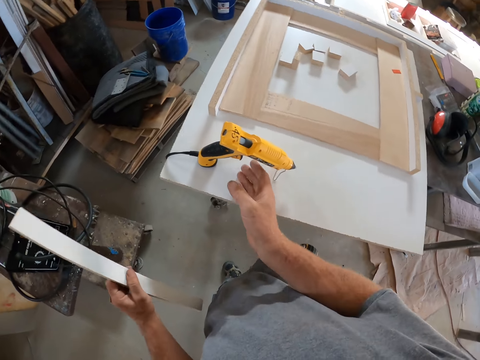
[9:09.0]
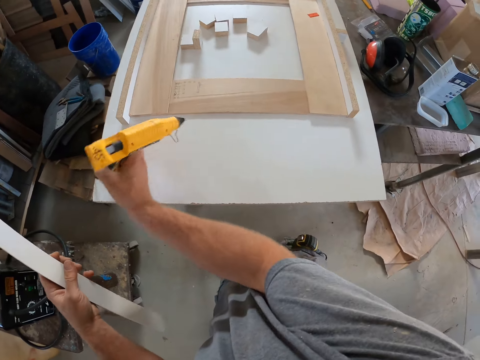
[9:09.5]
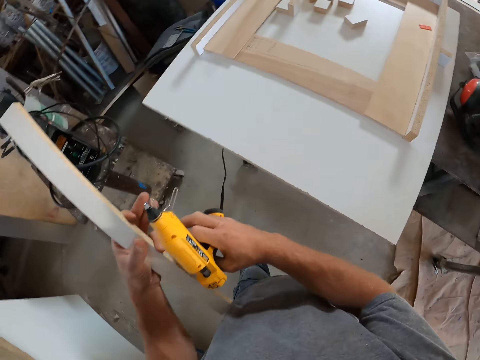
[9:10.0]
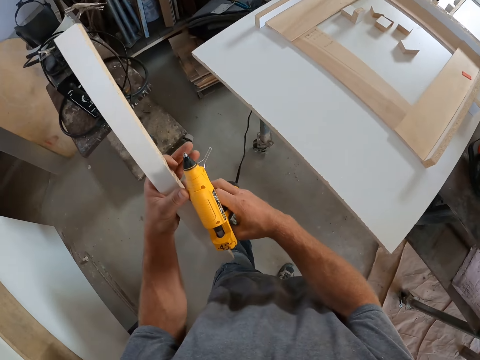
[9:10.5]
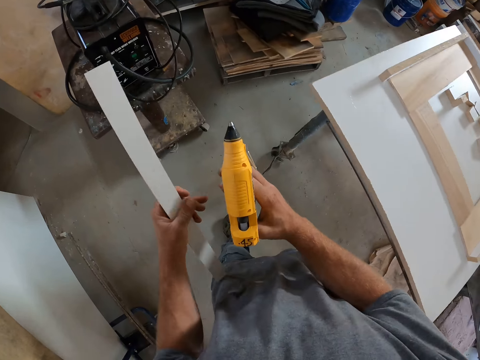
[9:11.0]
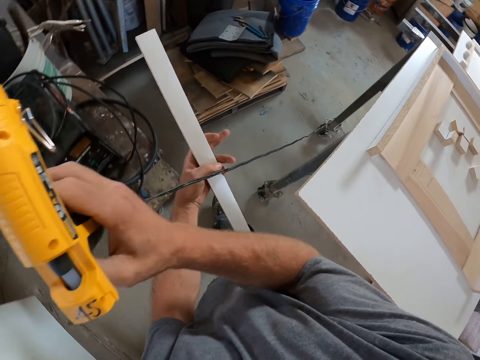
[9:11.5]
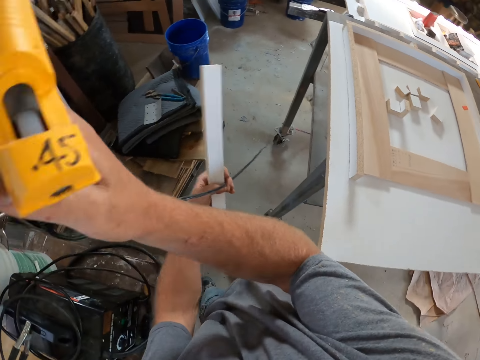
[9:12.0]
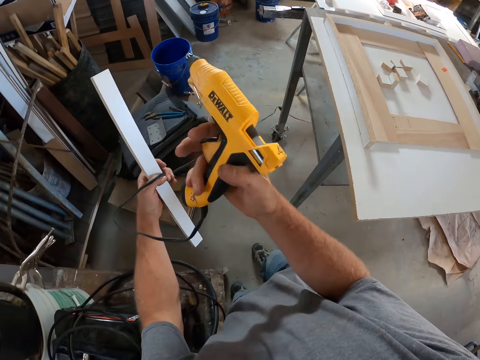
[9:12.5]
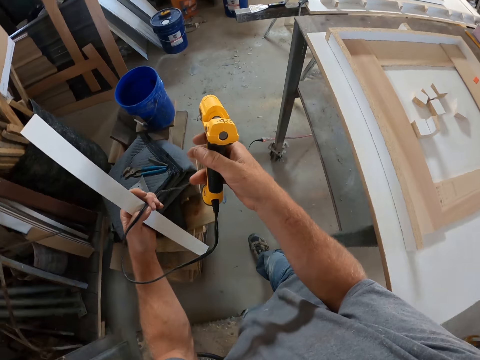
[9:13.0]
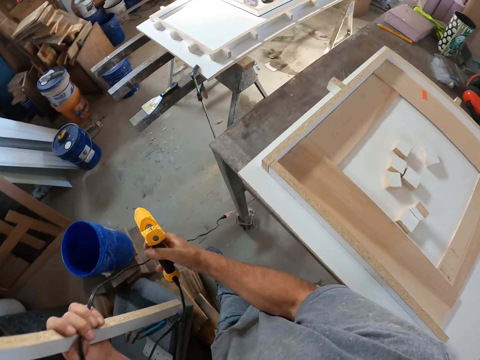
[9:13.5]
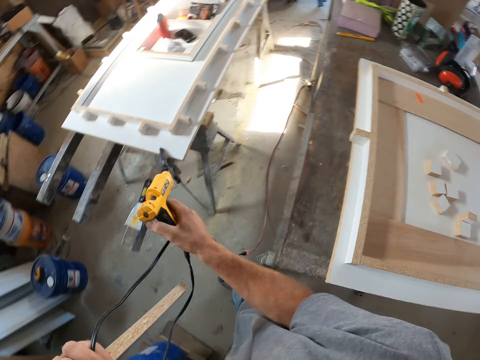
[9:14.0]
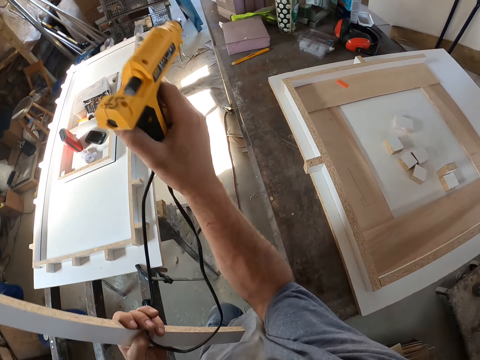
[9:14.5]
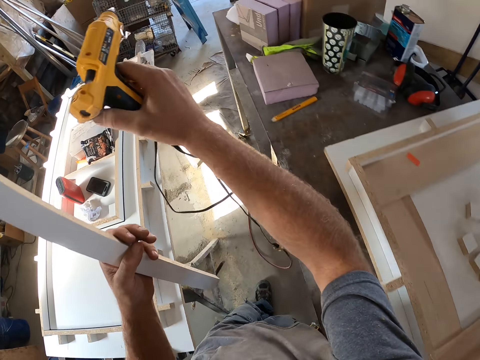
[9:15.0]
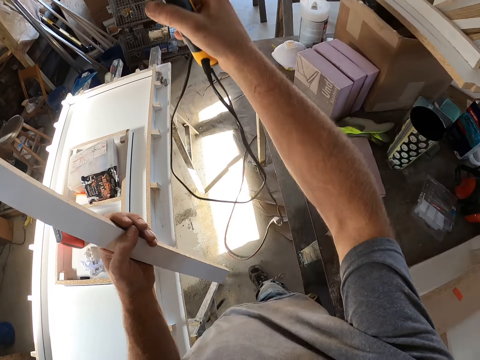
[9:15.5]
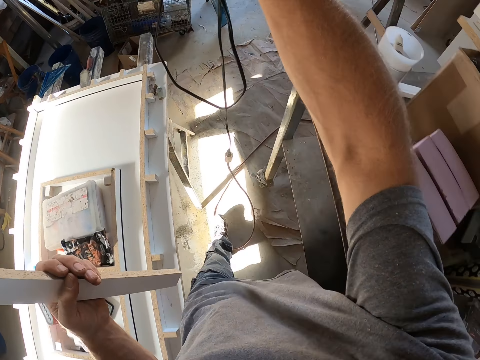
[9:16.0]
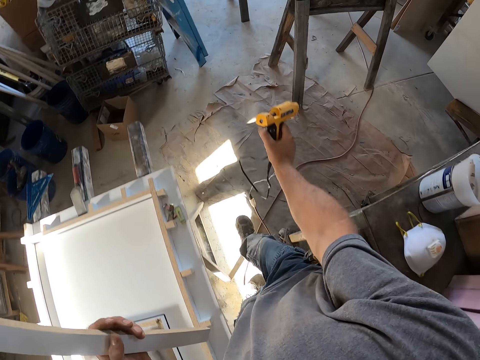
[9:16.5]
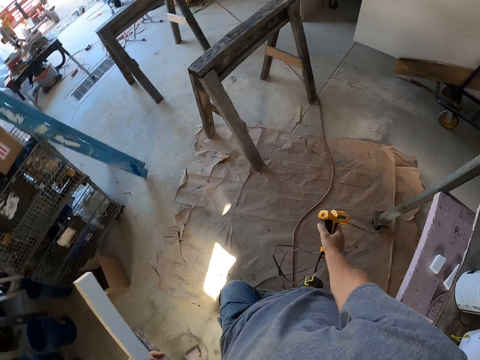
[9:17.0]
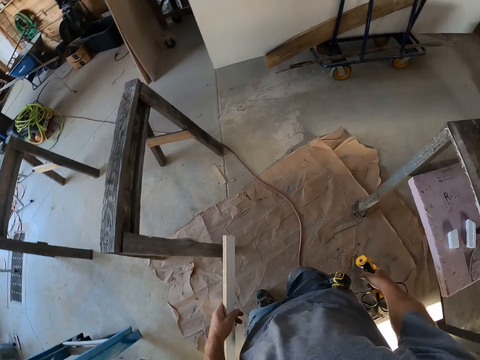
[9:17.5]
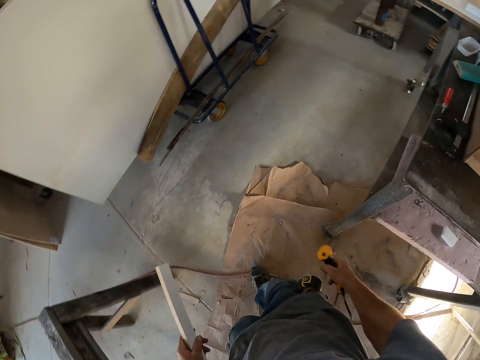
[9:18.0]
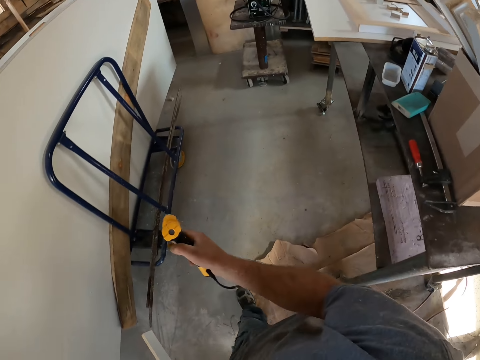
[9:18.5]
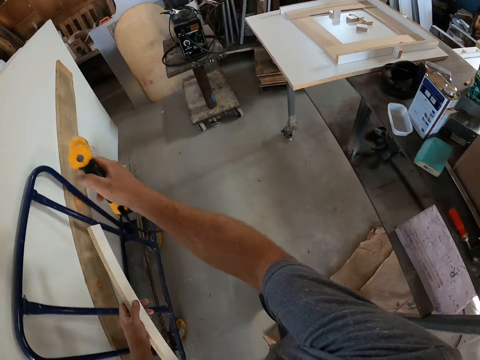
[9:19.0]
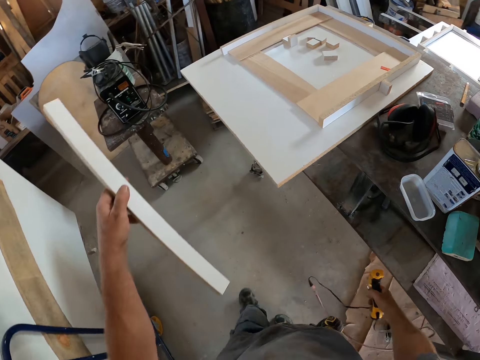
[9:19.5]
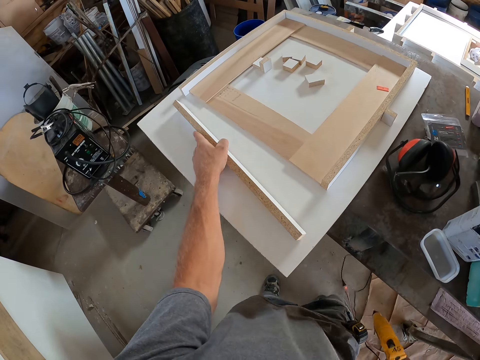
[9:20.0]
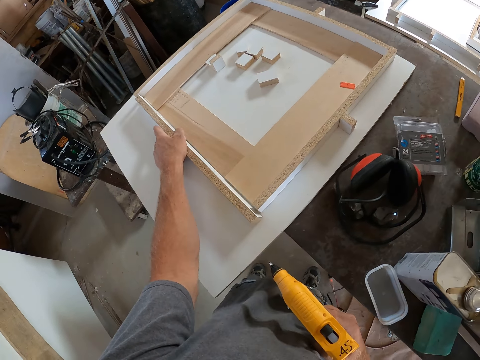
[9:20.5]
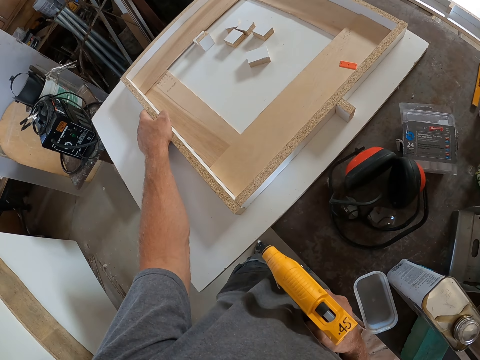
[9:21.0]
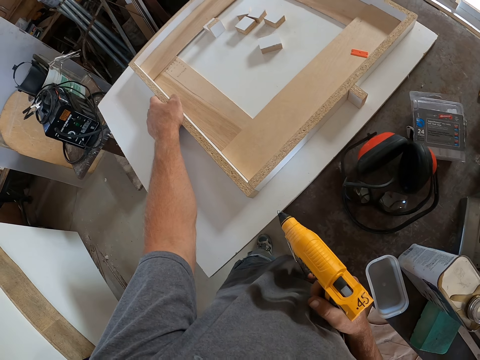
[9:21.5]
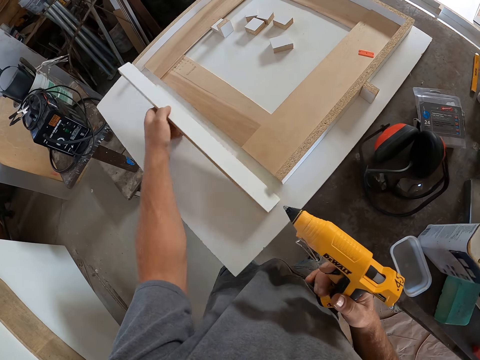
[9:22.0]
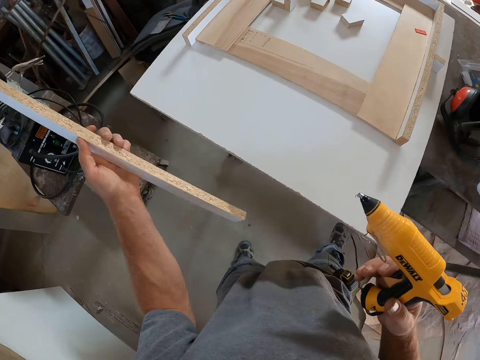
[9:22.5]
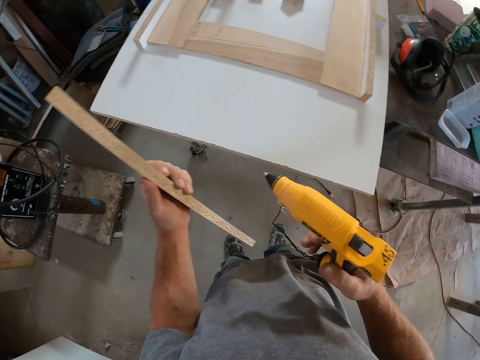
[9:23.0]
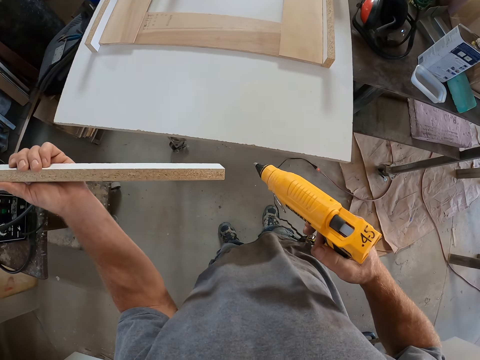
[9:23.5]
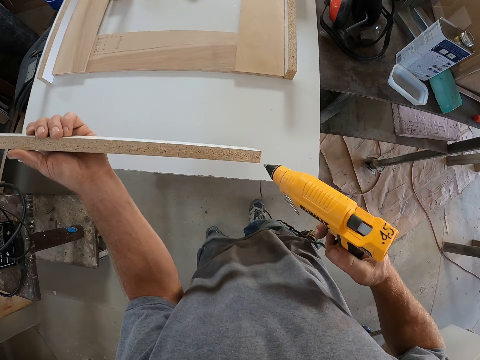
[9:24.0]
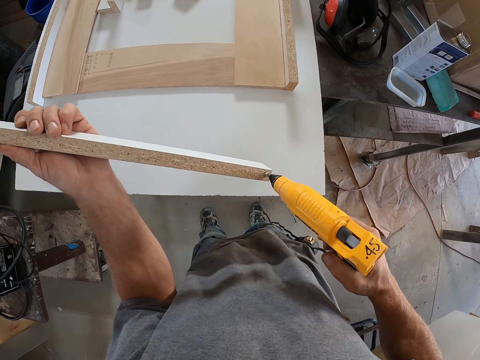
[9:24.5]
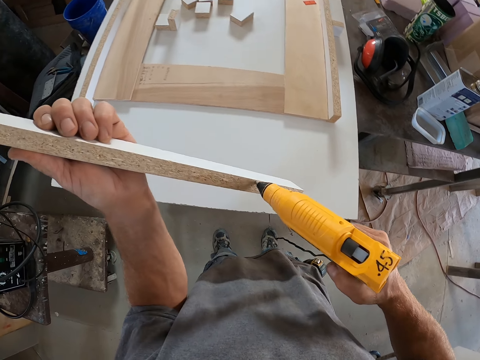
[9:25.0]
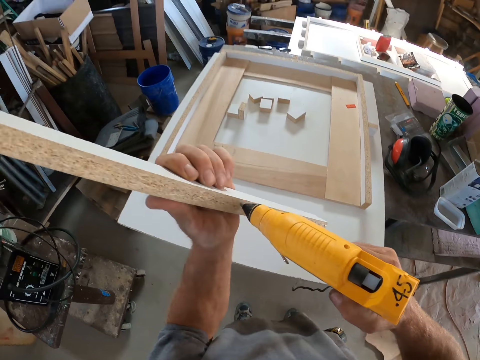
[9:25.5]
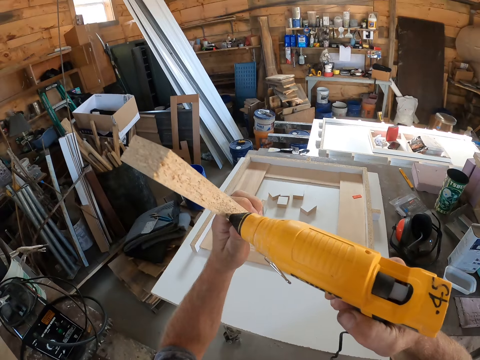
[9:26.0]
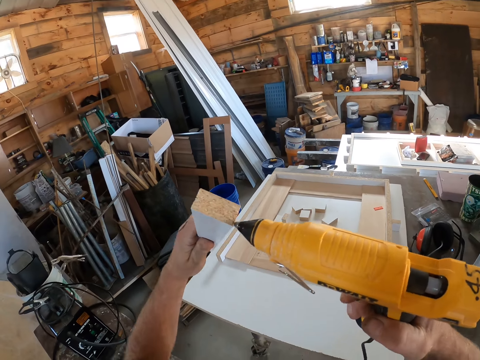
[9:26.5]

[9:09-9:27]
The camera wearer takes the glue machine or glue gun from the table. They slide the stand on the glue gun. They pull the cord of the glue gun. They walk around the table. They lift the cord of the glue gun. They put the piece of wood on the frame. They apply glue to the wood with the glue gun.

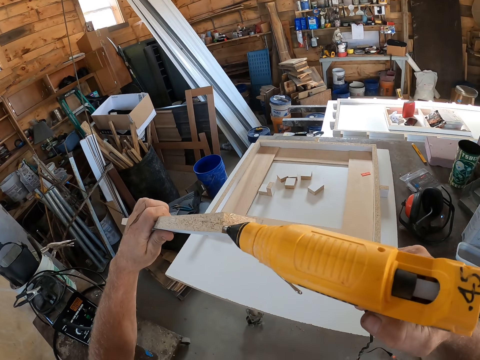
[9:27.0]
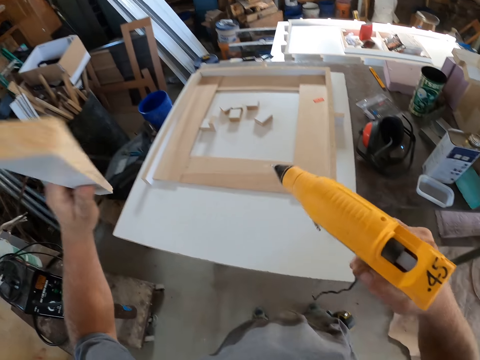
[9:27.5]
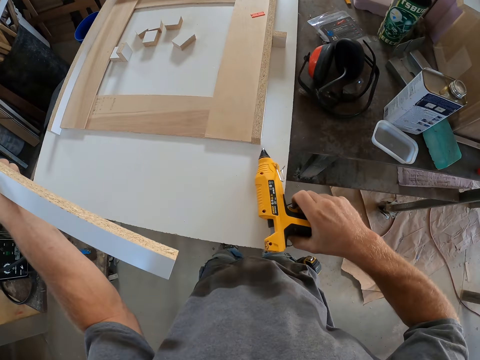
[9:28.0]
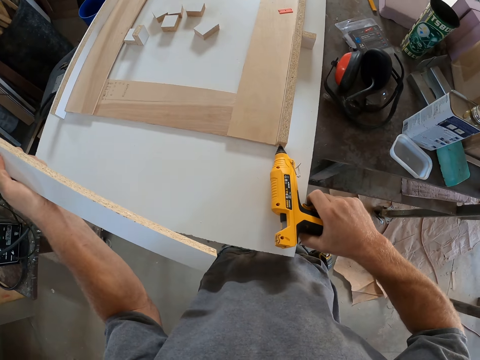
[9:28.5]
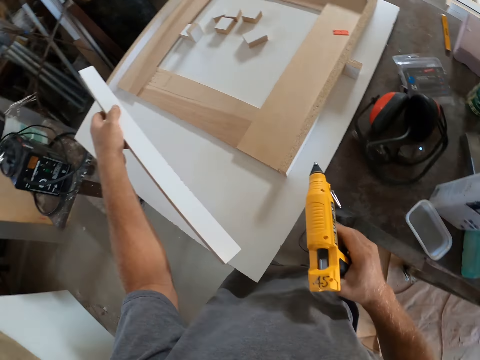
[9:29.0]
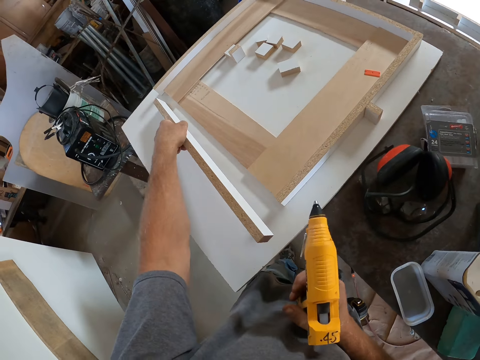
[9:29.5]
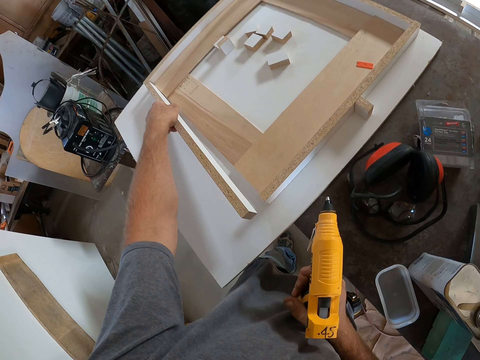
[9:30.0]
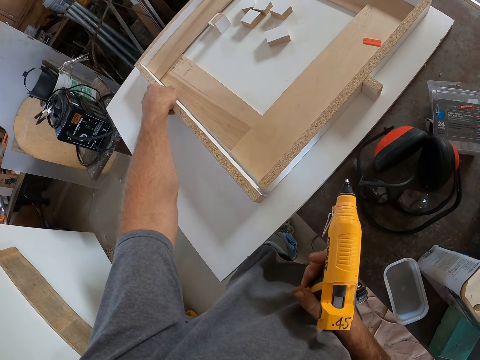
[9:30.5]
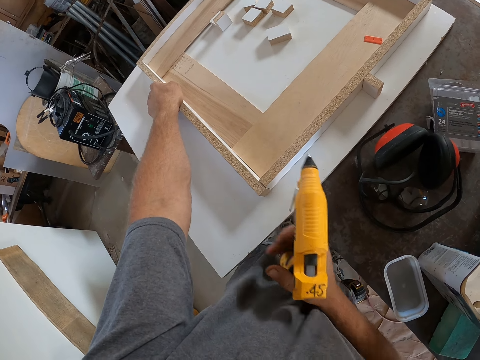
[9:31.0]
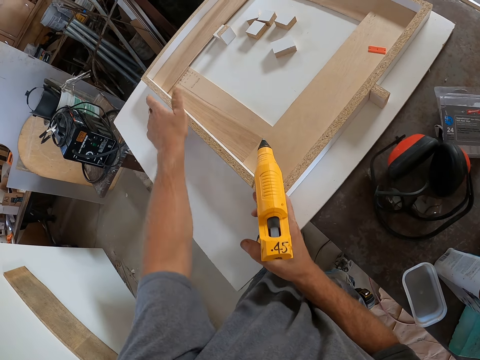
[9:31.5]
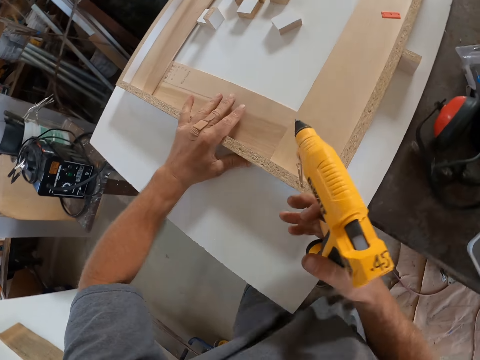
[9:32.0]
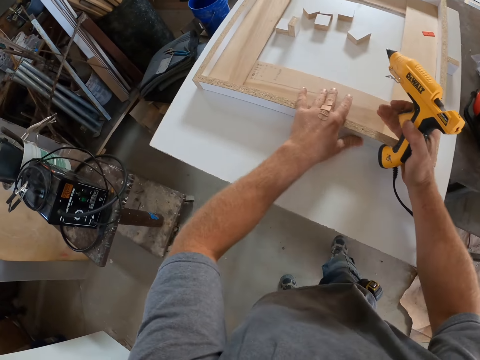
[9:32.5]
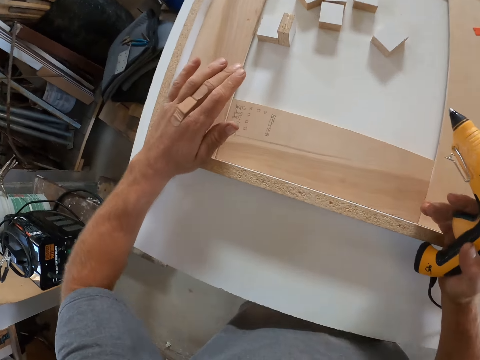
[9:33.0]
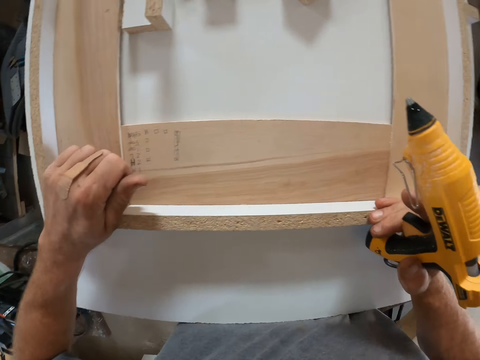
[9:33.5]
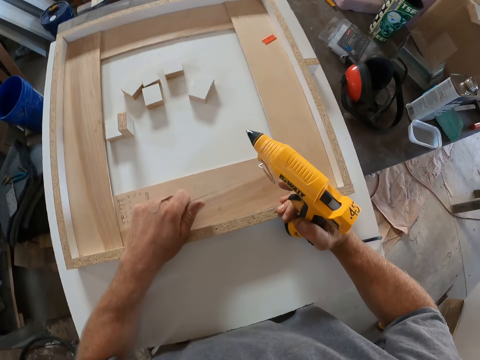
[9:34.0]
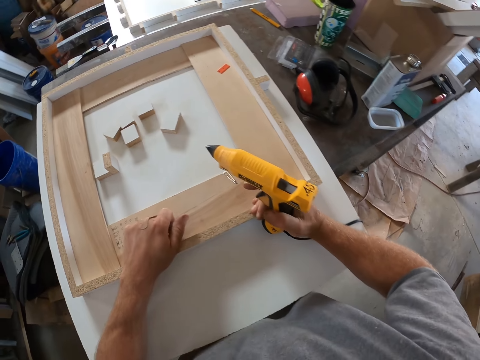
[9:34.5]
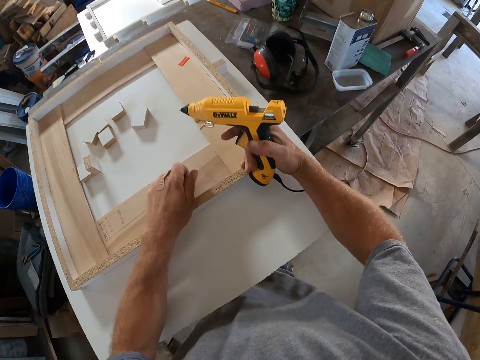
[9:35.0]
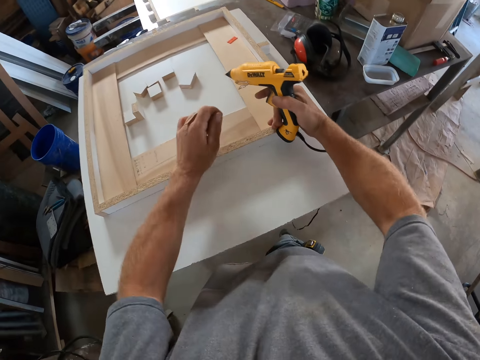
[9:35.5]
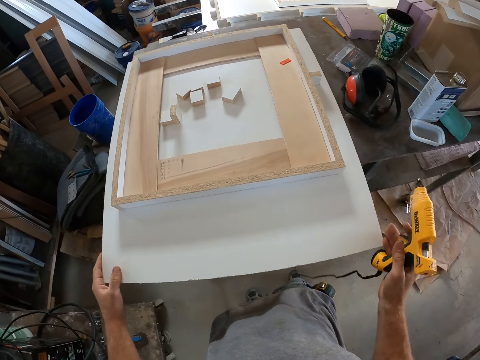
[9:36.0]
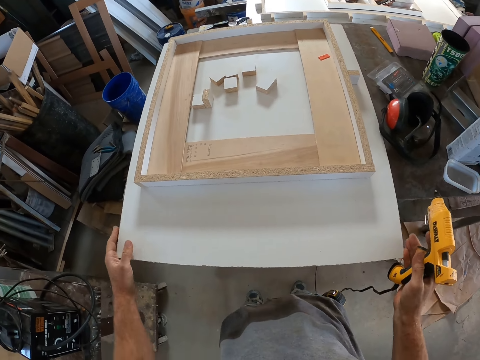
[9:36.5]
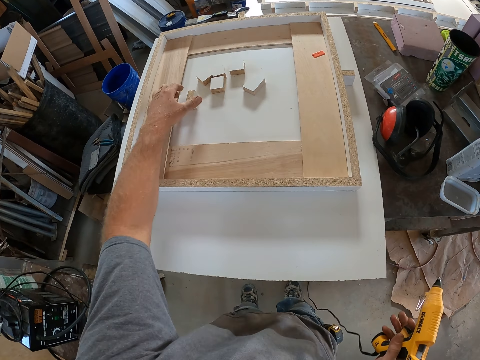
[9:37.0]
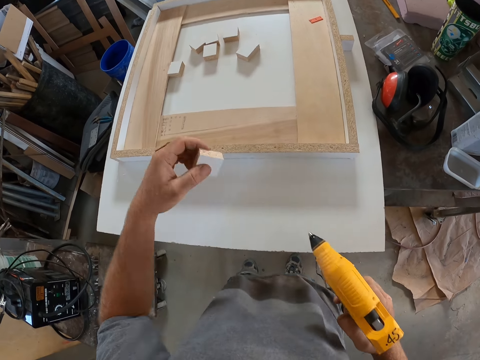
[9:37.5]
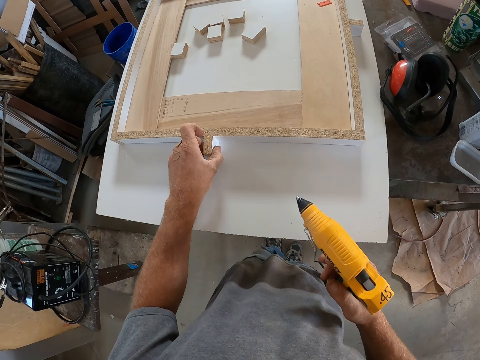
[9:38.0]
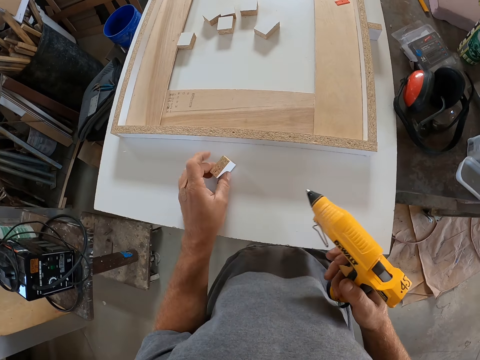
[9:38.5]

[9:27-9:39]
The camera wearer puts the hot glue gun on the table. They put the piece of wood against the frame and fix the wood on the board. They take a block or piece of wood from the board and put the piece of wood against the frame.
